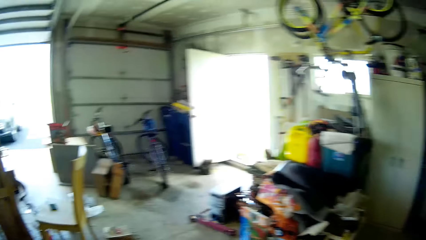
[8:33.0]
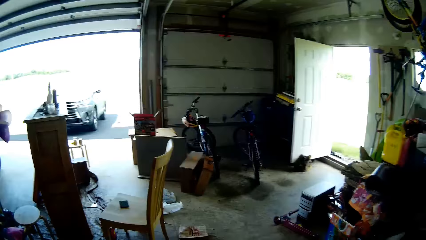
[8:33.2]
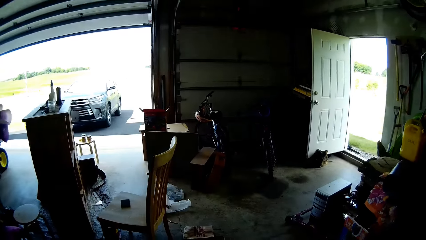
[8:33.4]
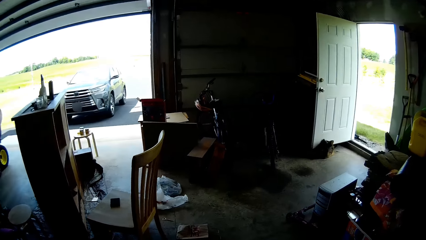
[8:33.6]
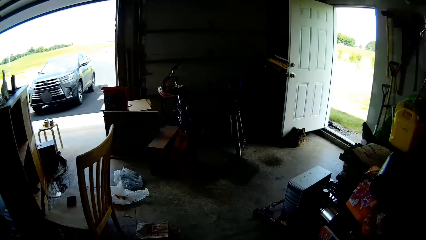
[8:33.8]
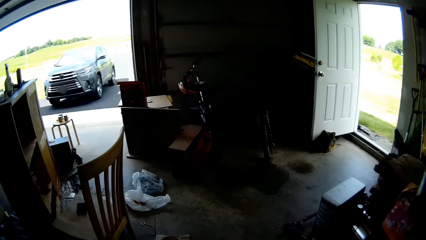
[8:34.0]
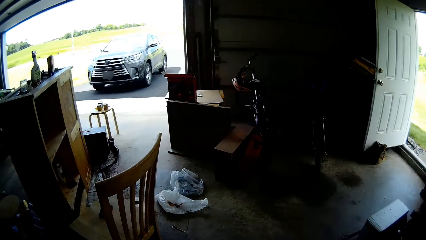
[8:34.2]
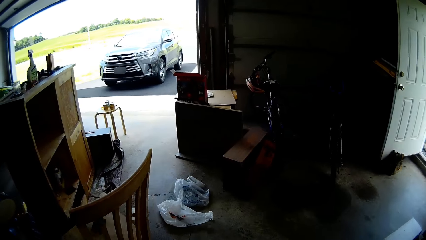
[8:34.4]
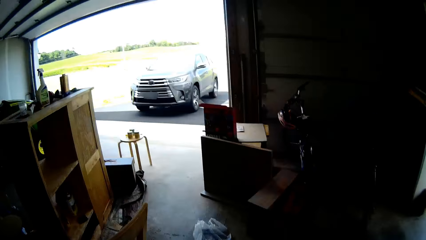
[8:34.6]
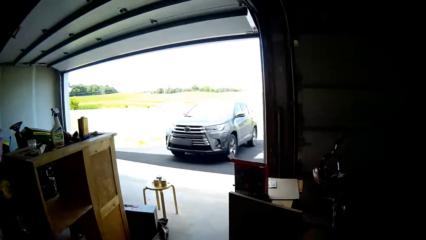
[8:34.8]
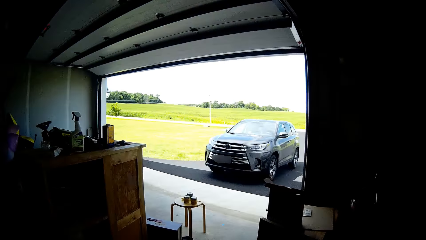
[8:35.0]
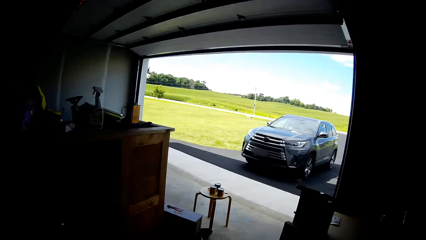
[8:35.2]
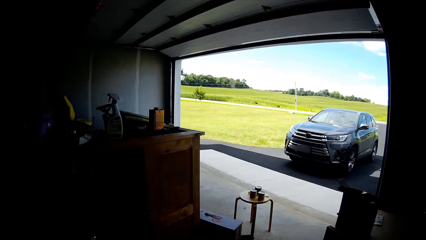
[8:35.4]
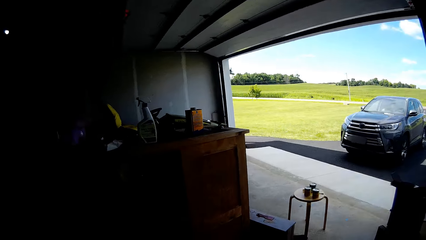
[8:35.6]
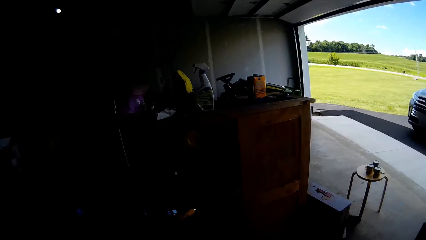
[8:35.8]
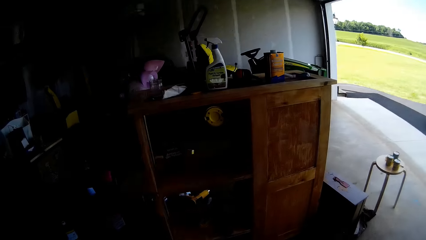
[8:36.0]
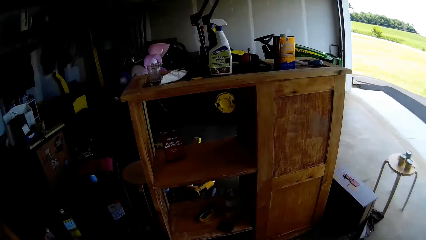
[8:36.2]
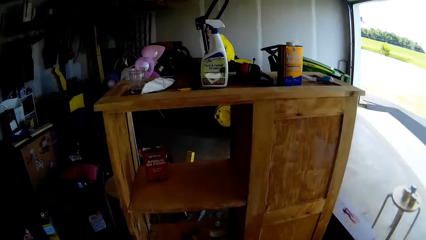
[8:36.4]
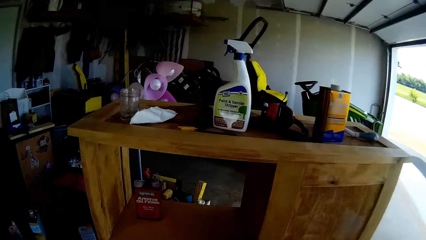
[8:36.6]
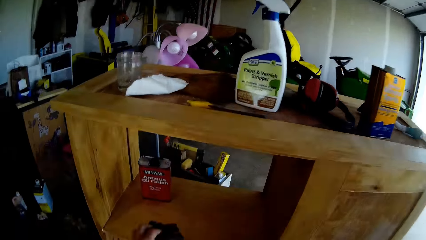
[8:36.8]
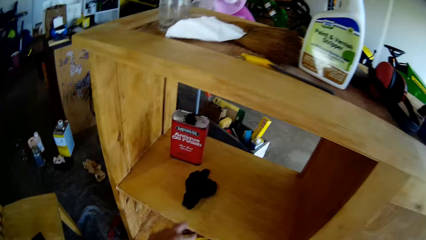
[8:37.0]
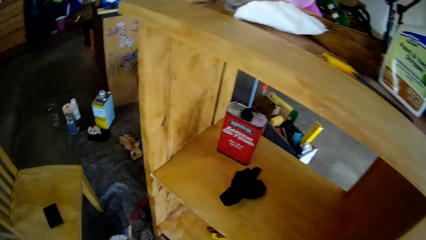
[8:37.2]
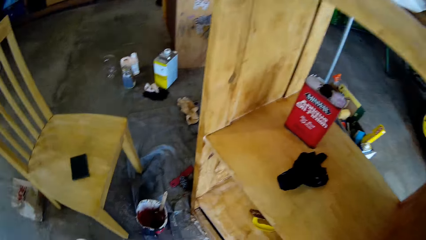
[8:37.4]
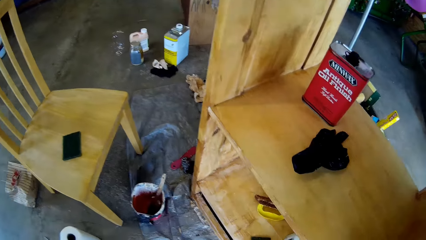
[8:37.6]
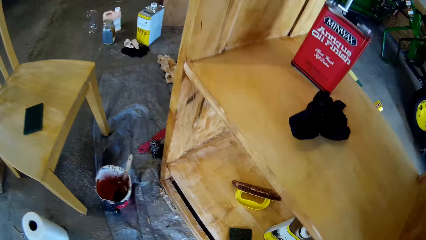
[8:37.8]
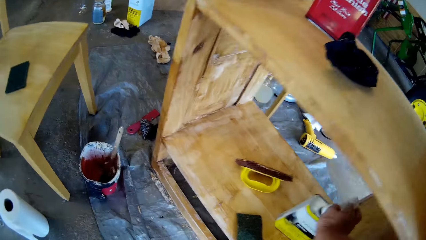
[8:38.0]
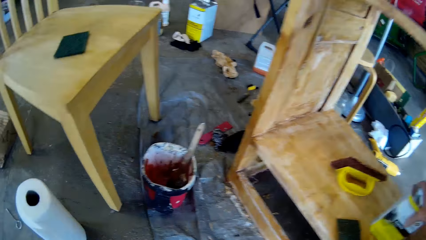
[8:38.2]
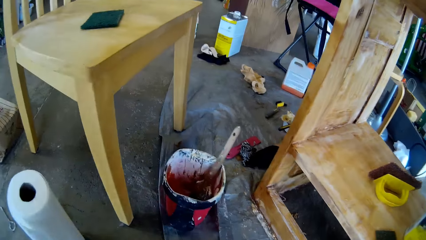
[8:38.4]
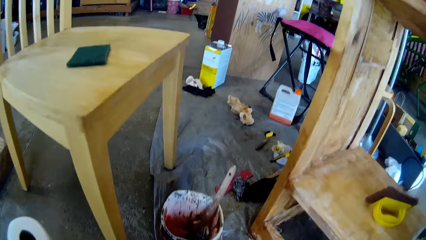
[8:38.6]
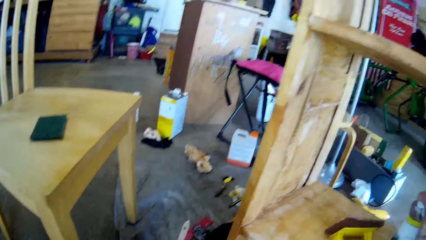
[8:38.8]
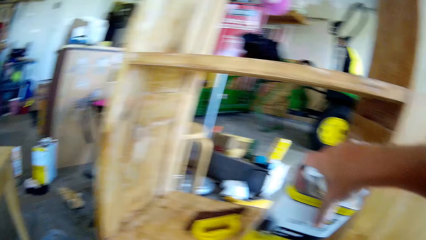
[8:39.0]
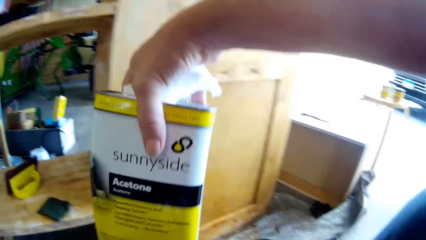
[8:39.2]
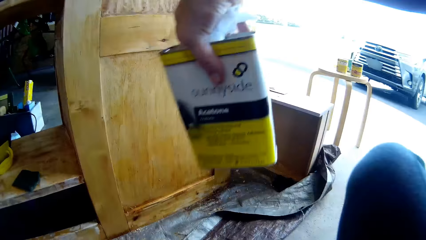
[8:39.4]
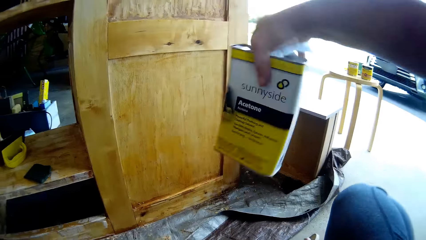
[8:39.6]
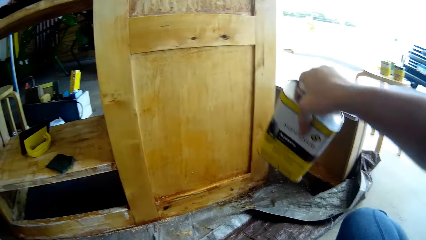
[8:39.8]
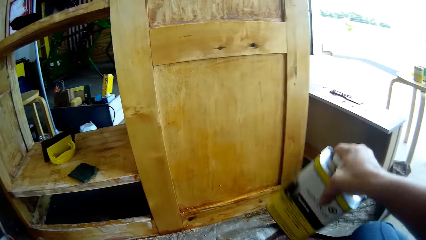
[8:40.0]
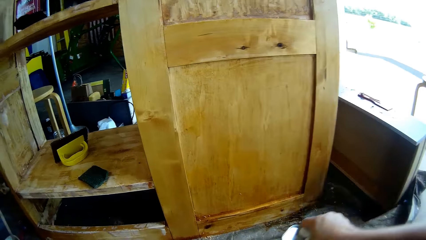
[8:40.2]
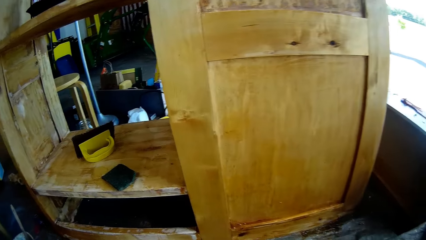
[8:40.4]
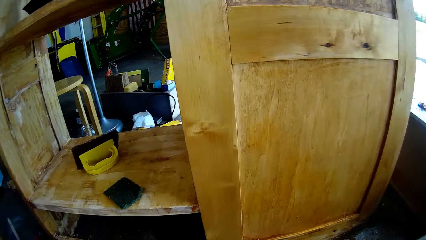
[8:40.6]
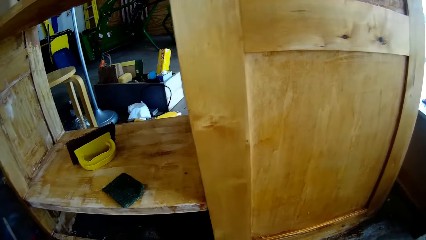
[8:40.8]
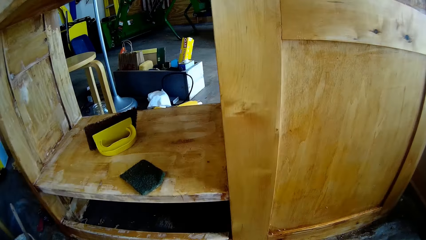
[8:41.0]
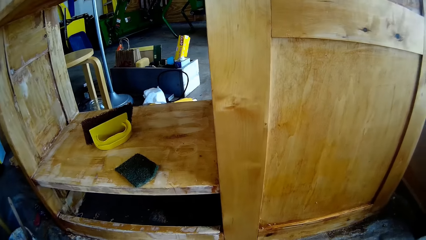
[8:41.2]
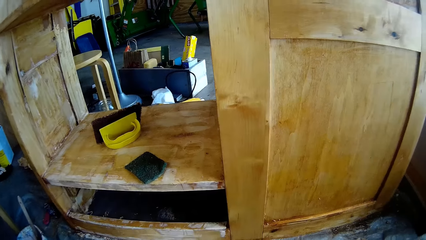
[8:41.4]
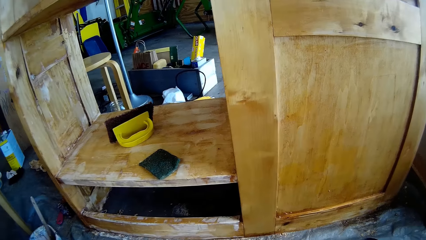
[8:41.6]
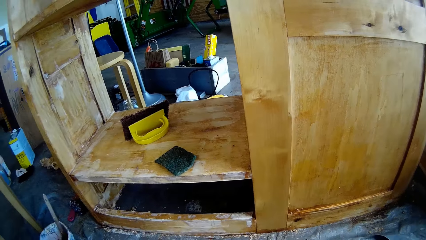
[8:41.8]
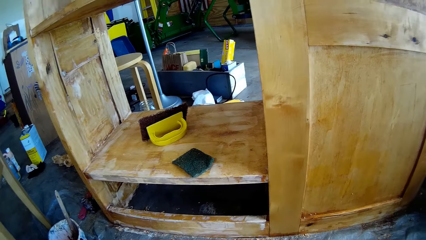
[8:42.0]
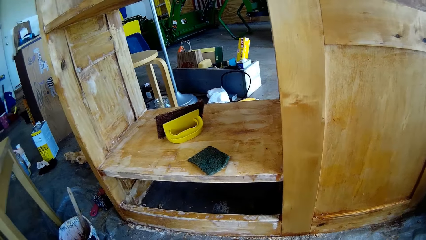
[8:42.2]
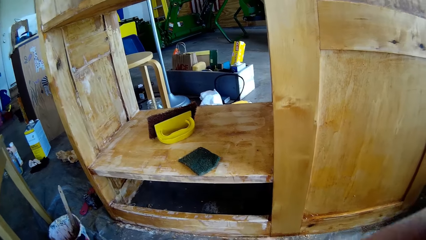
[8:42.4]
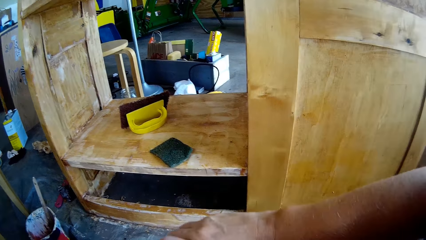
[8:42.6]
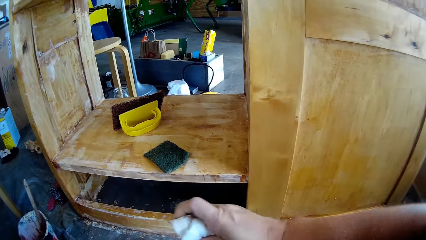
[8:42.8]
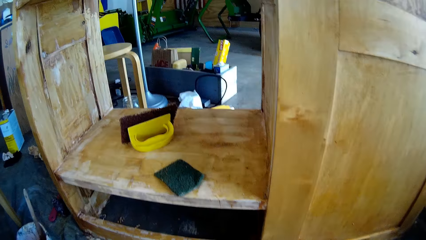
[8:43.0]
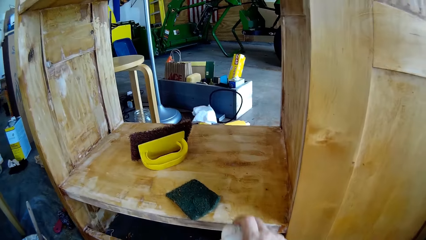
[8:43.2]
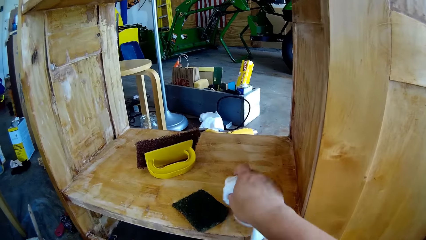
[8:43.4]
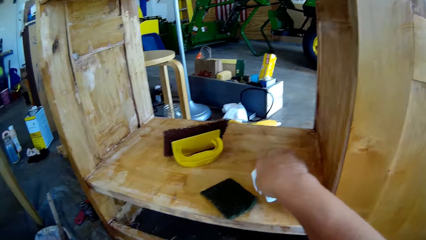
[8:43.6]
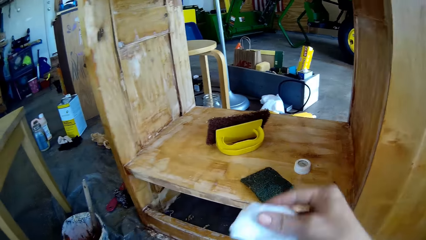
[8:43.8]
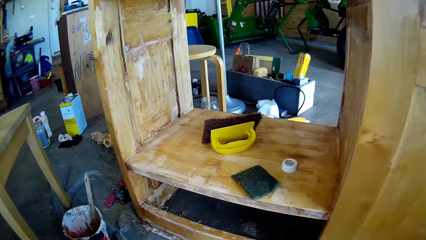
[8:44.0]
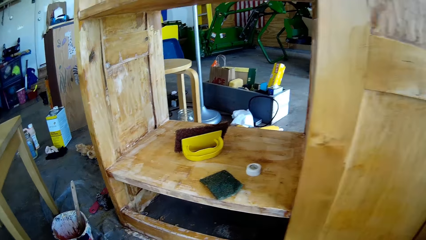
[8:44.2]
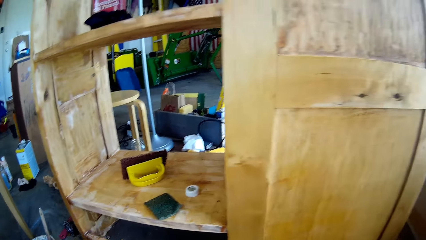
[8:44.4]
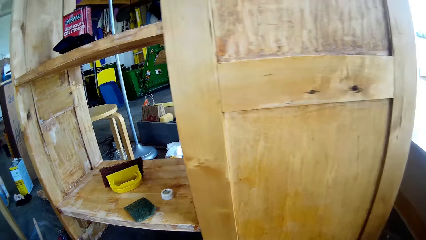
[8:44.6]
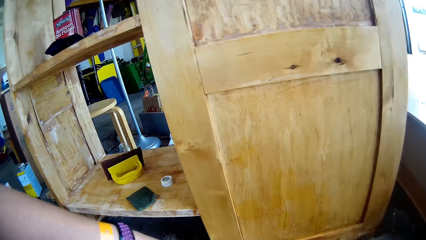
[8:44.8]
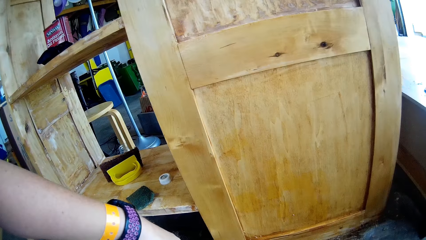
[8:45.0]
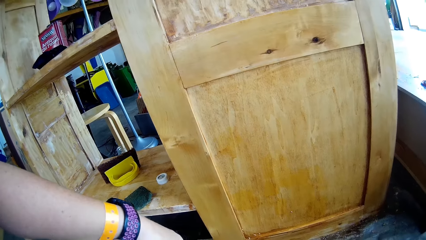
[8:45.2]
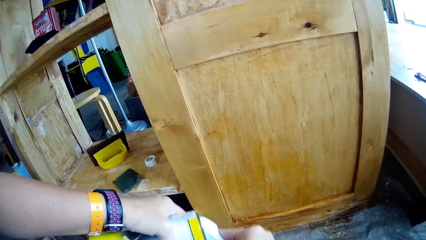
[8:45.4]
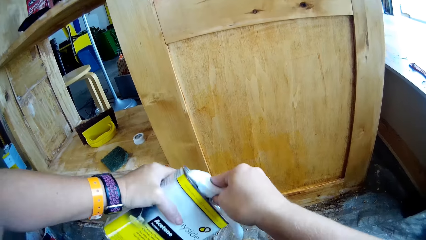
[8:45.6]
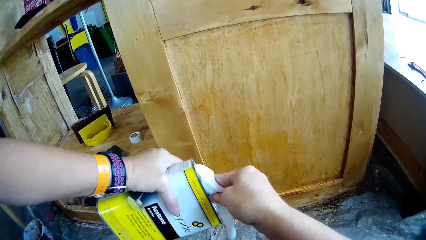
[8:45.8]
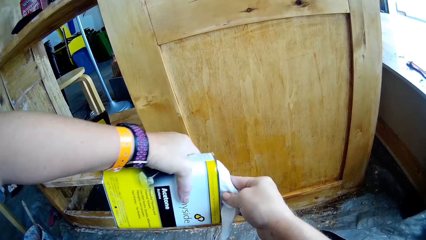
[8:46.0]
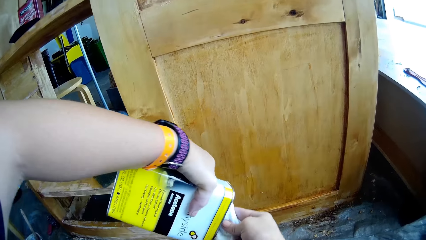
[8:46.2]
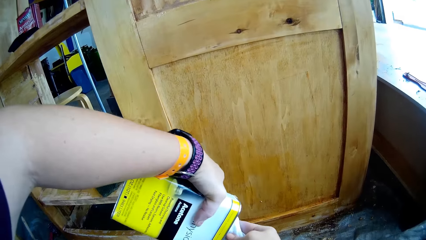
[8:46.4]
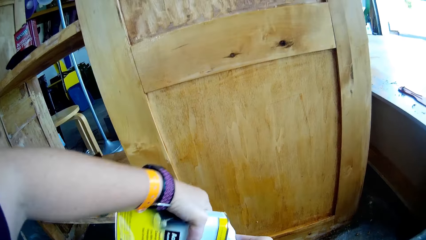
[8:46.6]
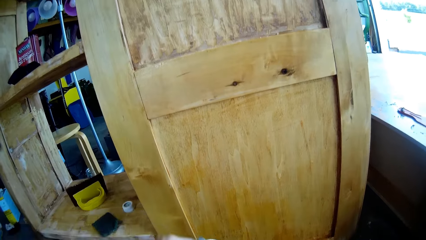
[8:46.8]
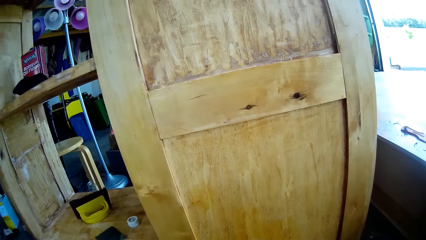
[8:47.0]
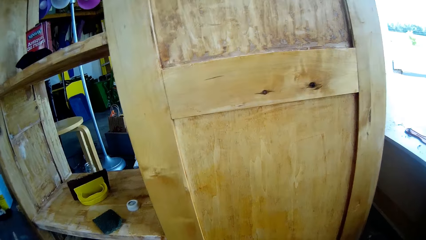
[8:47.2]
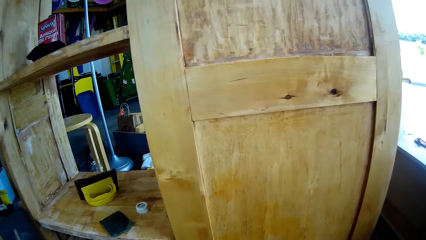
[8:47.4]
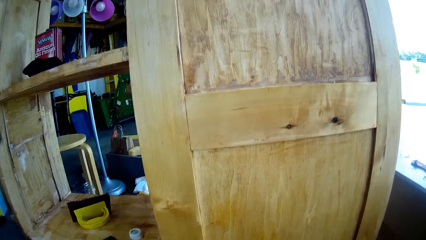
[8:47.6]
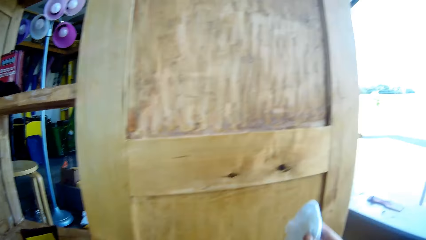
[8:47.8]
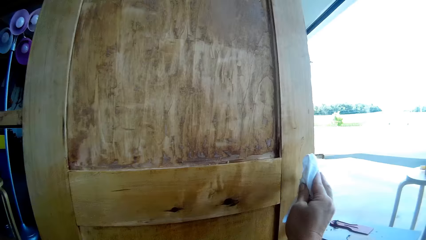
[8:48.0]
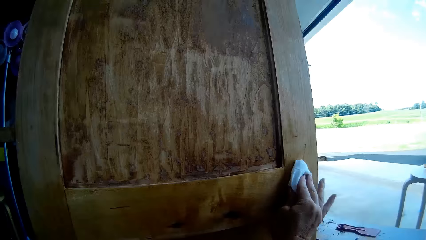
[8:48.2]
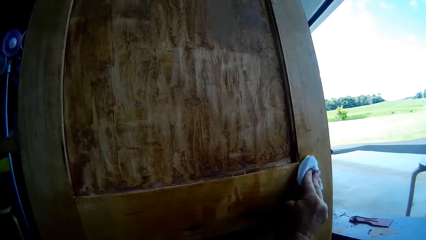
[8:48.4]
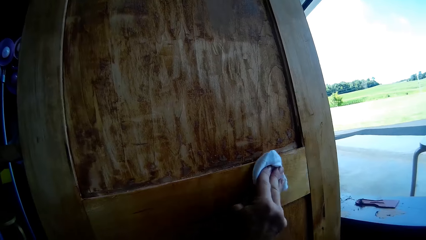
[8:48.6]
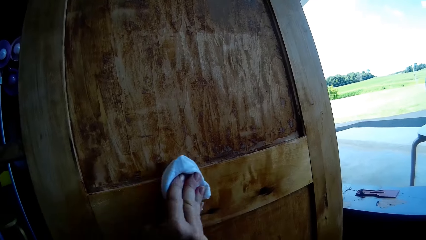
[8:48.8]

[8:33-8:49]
The camera wearer throws a glove on the cabinet. They pick up an oil bottle. They shake the oil bottle. They look around. They put the bottle top on the cabinet. They pour oil on the white cloth. They wipe the cabinet with the white cloth.
